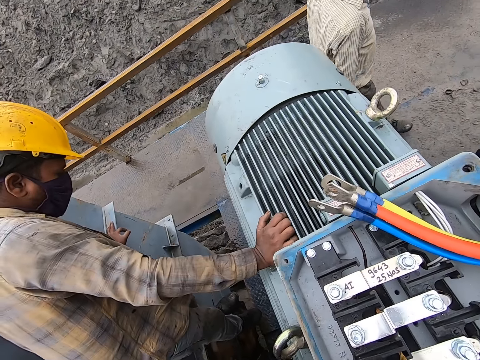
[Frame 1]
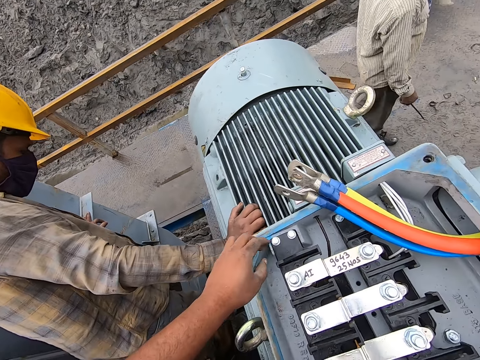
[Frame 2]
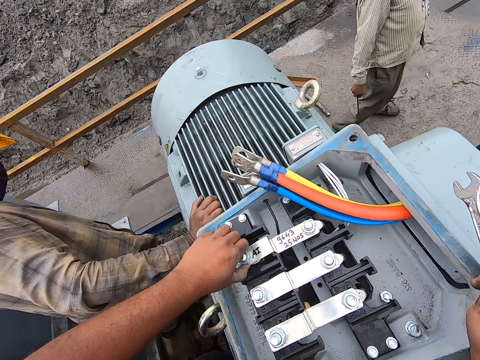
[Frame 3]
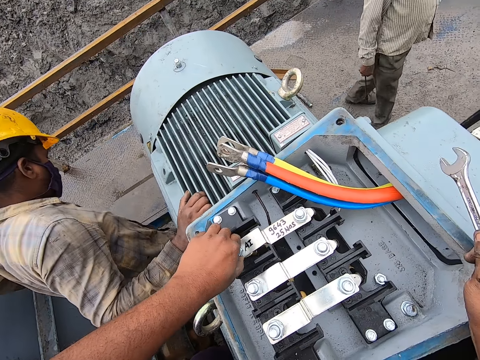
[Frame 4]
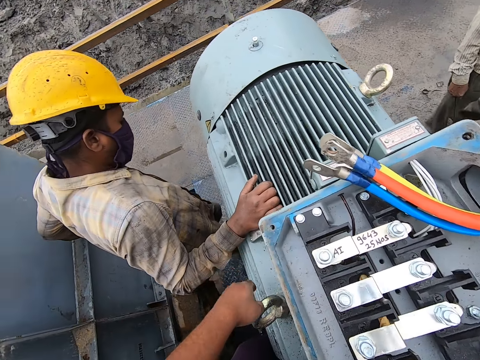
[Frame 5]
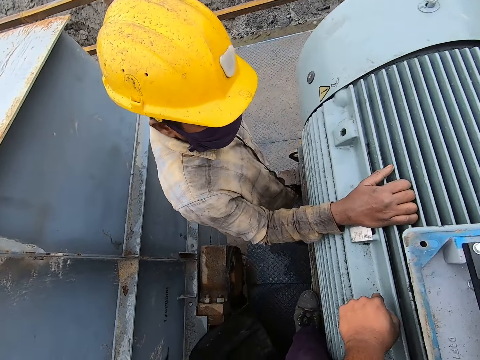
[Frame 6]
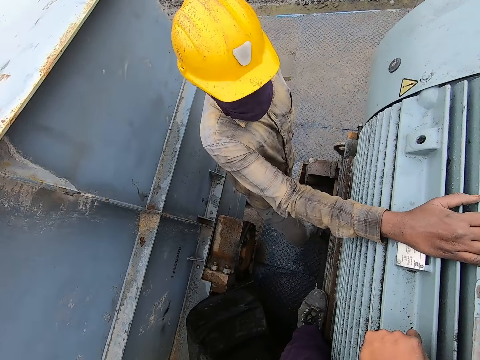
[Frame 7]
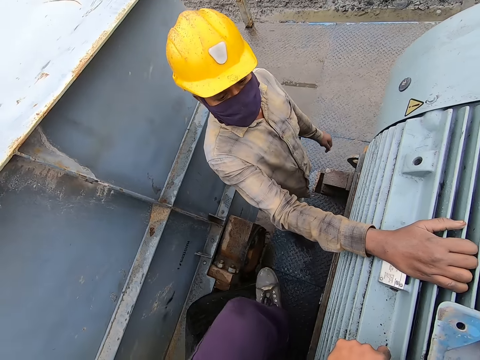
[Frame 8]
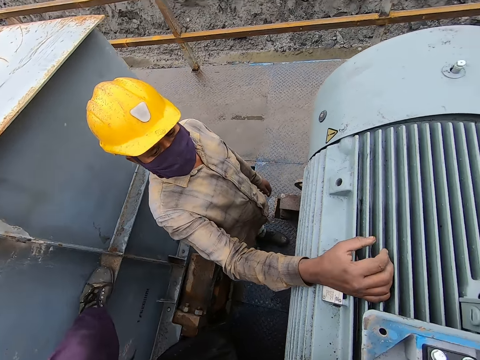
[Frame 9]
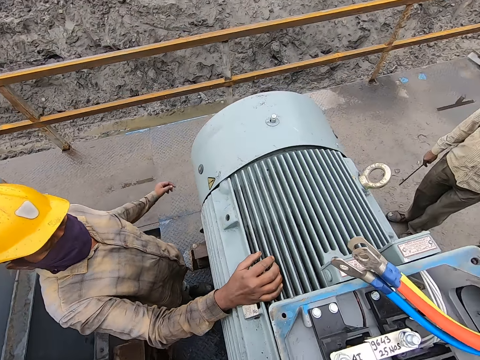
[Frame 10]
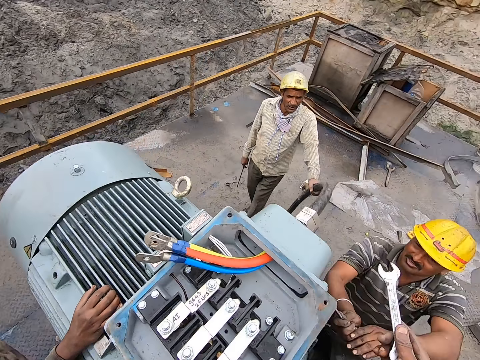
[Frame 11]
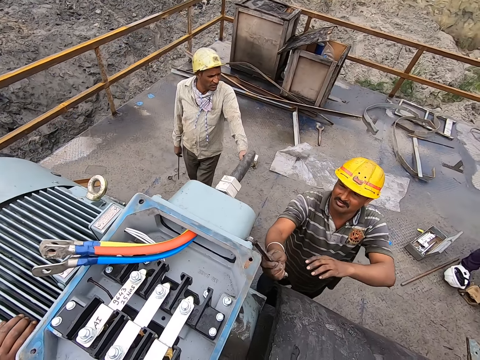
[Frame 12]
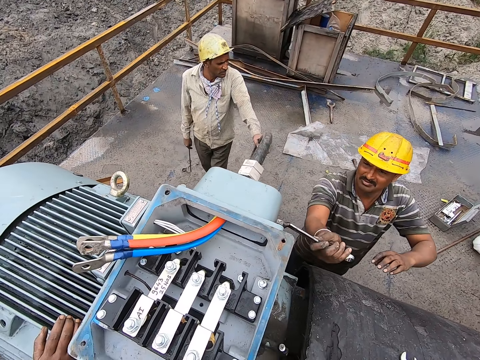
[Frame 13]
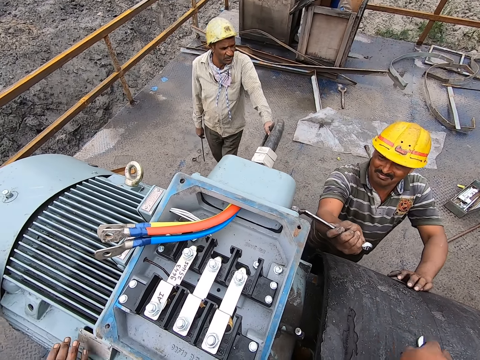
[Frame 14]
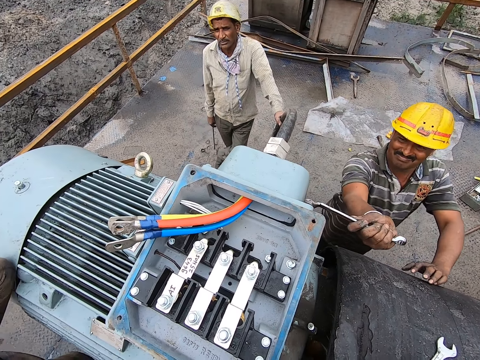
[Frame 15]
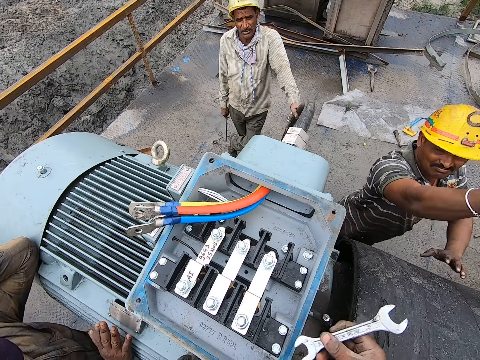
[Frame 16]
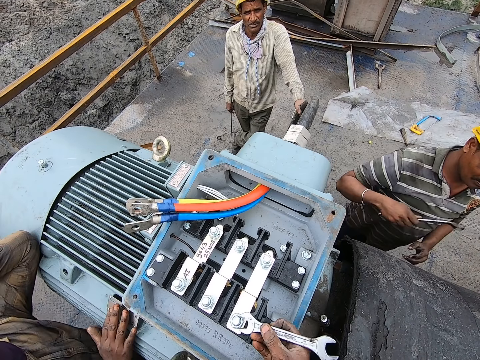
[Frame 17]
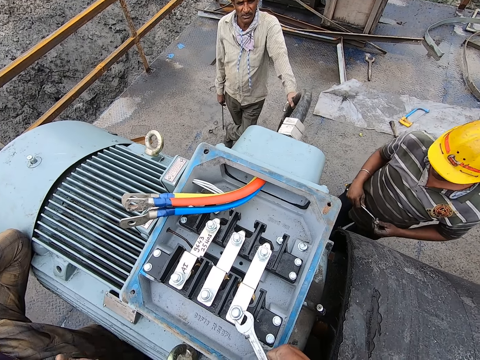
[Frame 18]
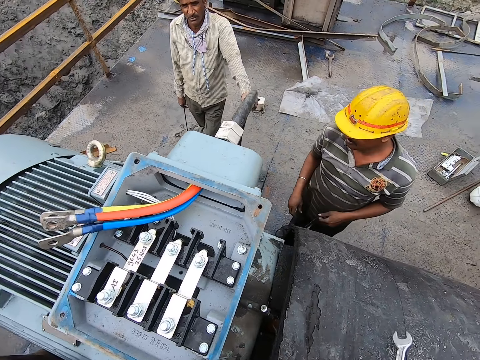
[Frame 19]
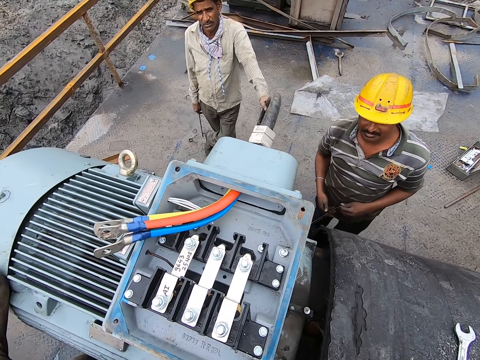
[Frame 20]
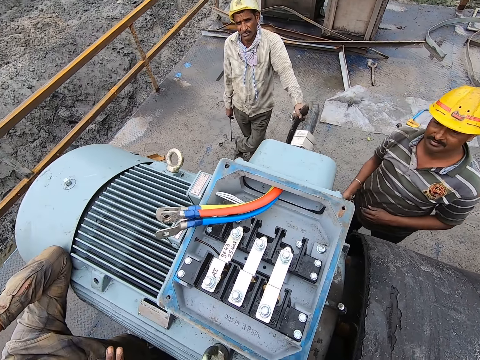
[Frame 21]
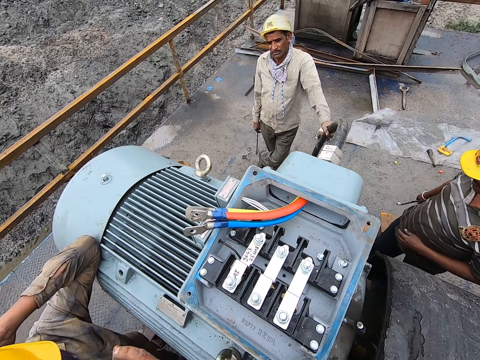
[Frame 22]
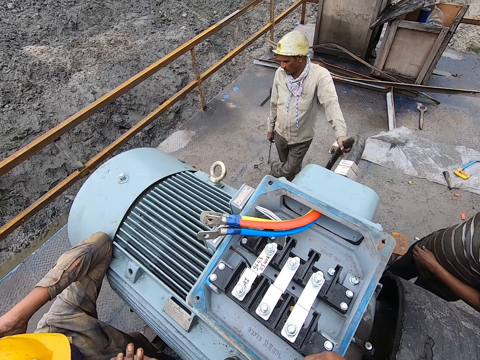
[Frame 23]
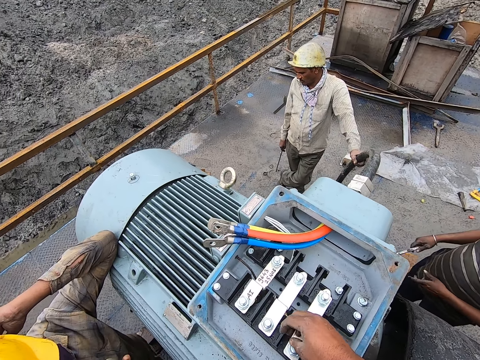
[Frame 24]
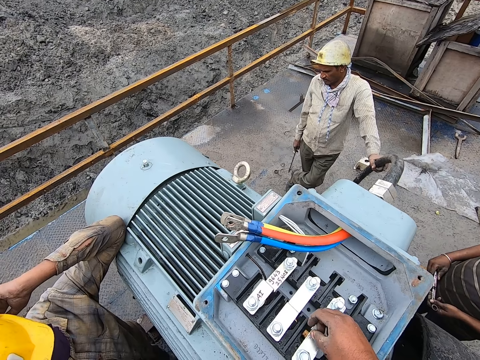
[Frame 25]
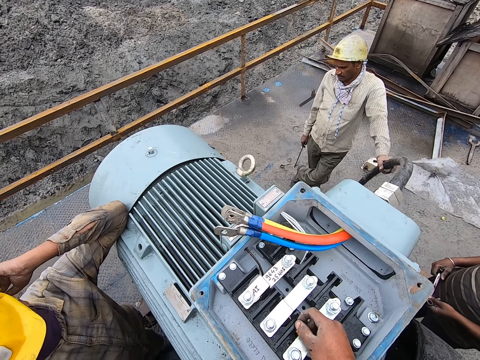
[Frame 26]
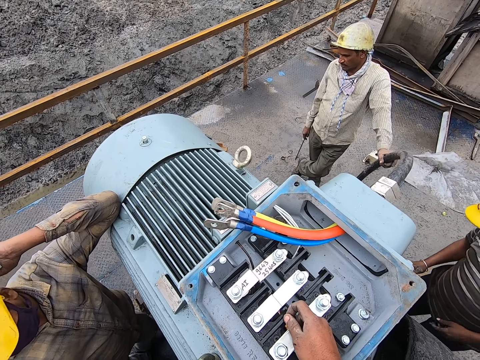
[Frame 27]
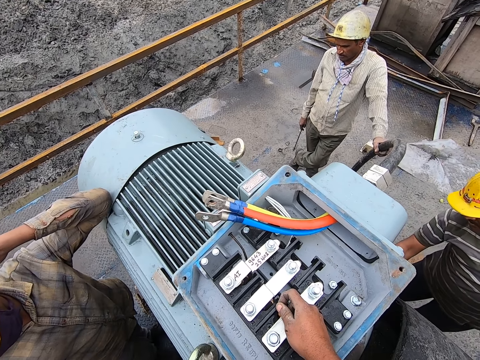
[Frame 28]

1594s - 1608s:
The camera wearer removes the left hand from the machine. A man walks. The camera wearer holds a screw with the left hand. Another man walks around. The camera wearer puts the left foot on the stand and turns around. A third man tightens a screw on the machine. The camera wearer taps someone's hand.

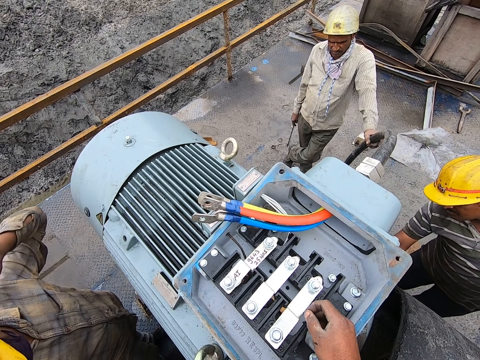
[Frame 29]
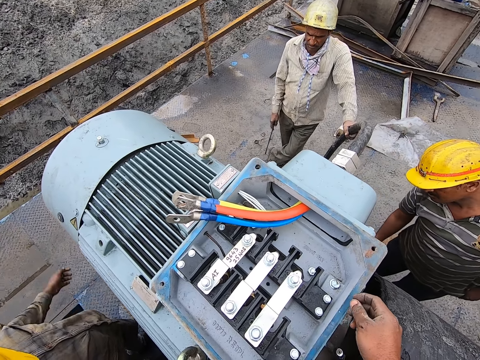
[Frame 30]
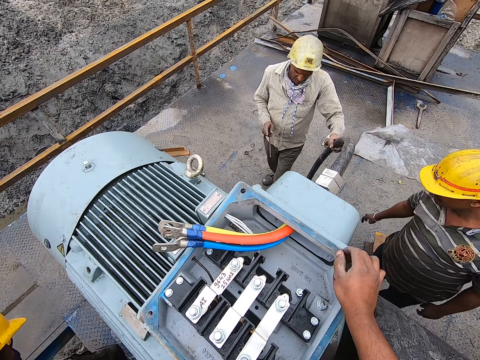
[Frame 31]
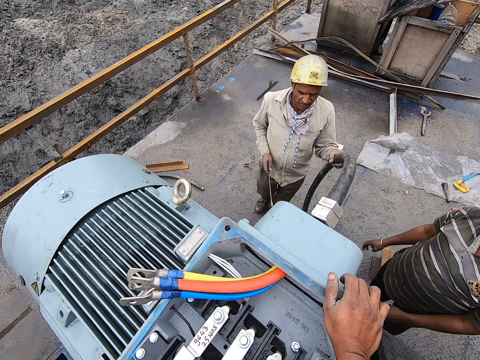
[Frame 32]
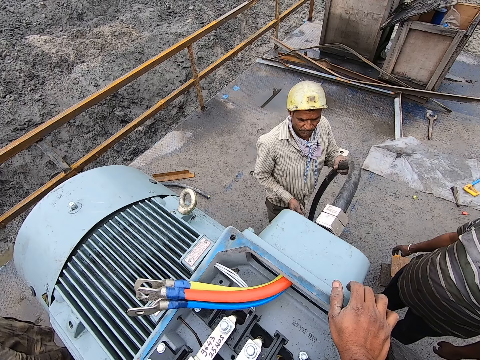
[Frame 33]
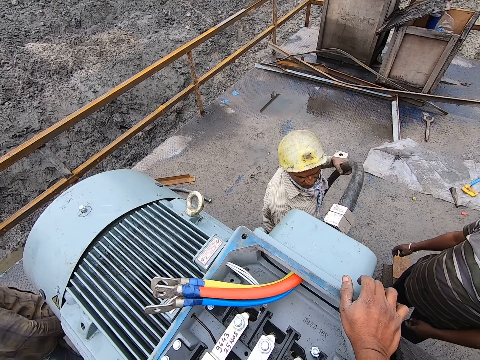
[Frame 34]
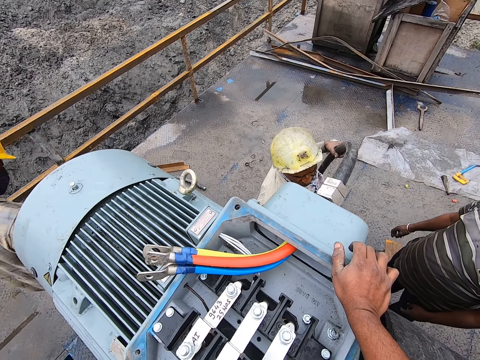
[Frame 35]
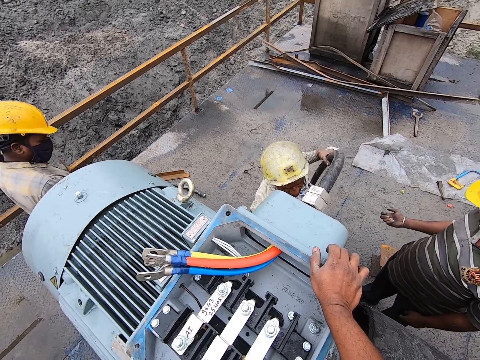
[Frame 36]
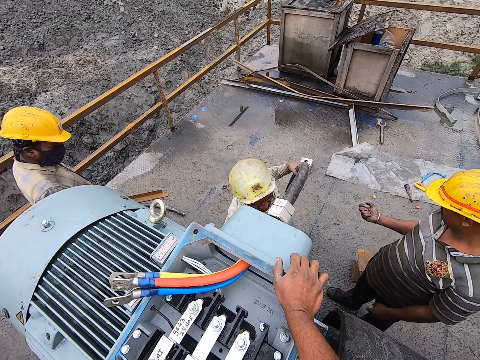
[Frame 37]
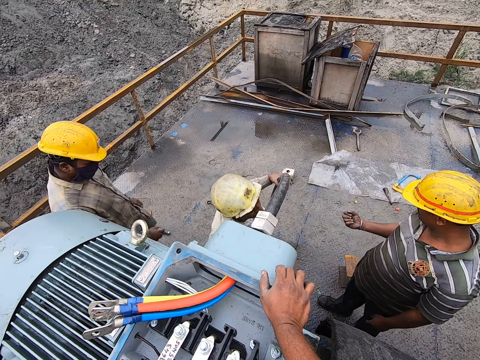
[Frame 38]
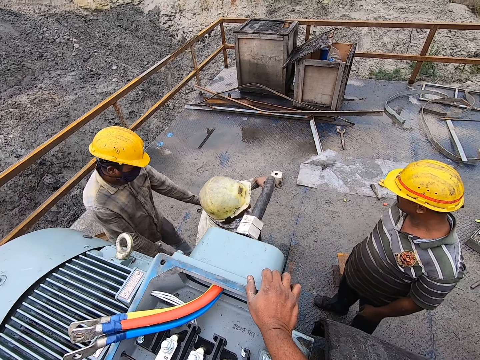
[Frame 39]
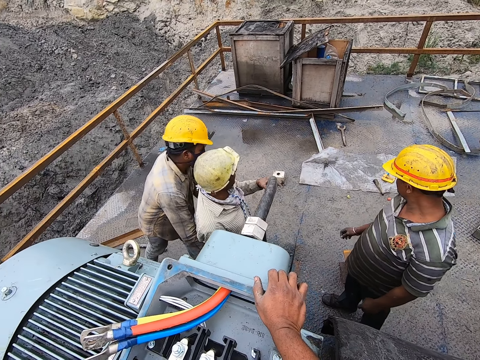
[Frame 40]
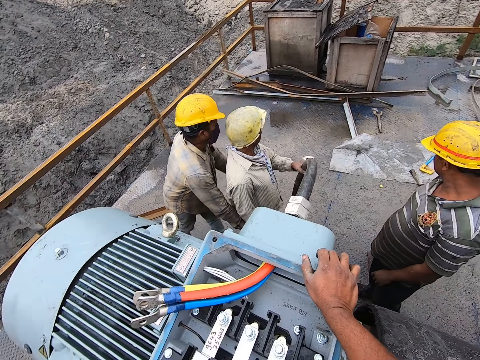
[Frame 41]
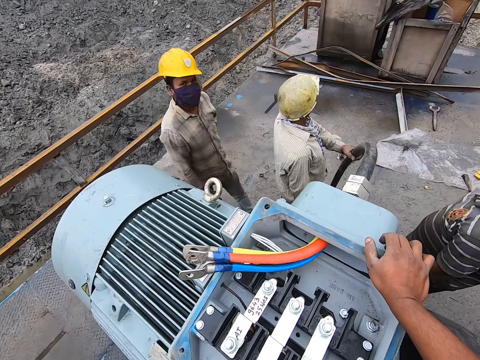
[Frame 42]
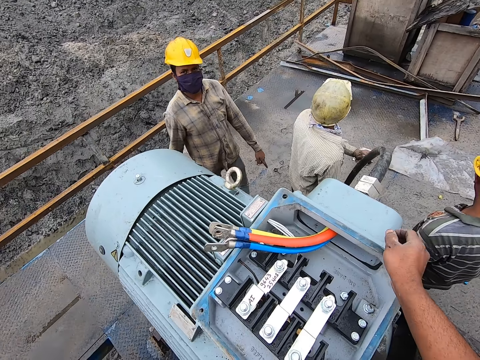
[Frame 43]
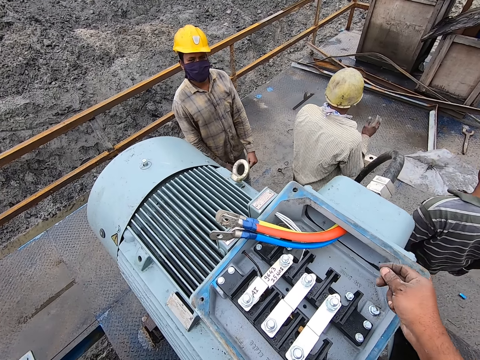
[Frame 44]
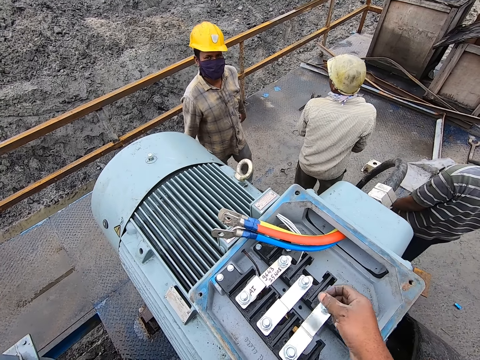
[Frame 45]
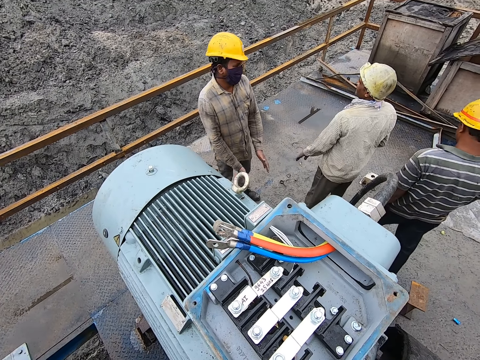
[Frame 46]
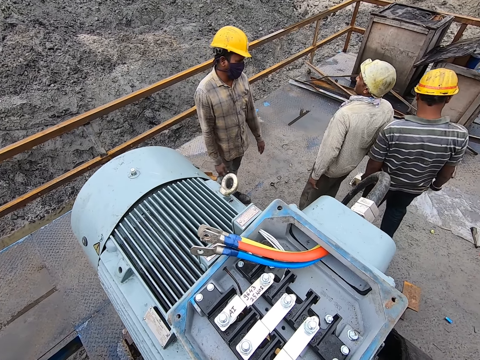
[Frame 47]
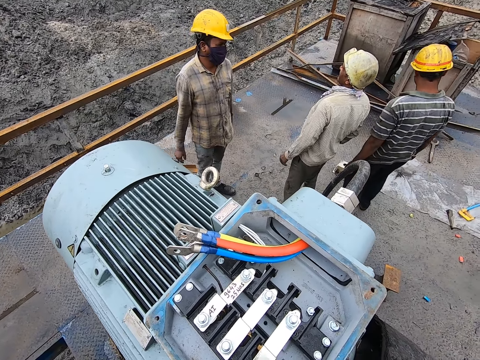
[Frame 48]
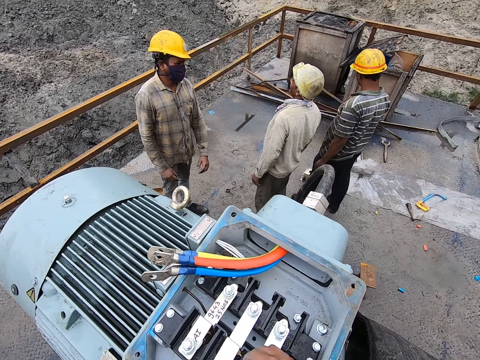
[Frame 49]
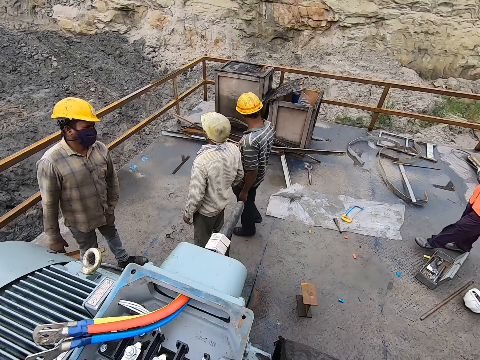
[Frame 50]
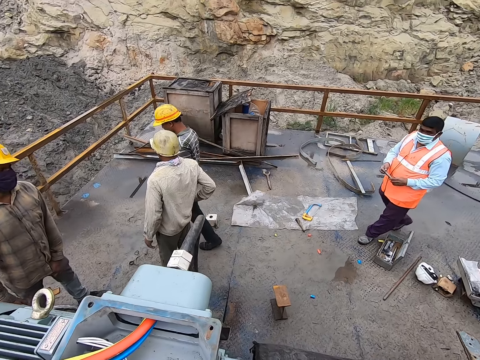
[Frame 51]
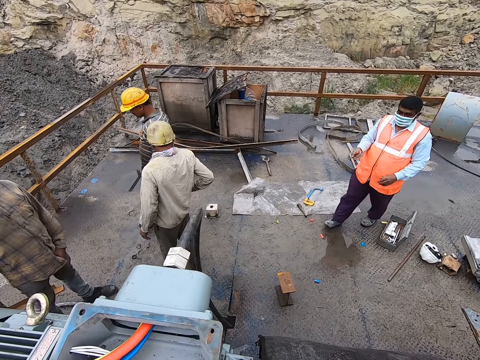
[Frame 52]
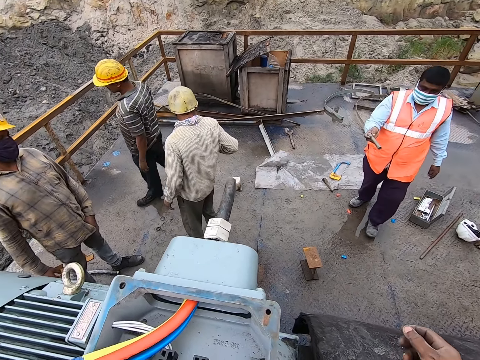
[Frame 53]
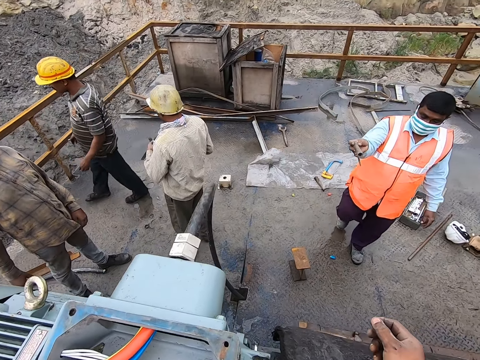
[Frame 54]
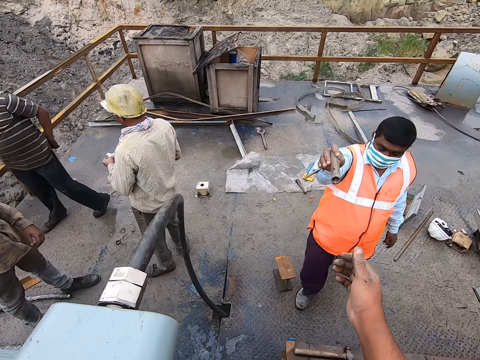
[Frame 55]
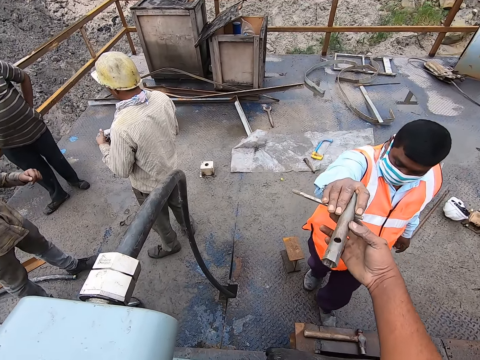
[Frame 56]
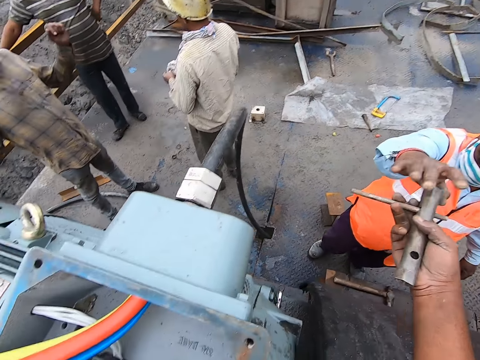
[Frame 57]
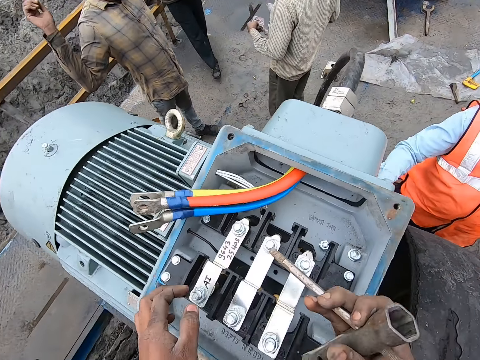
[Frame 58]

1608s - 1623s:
The camera wearer stands beside the machine. They interact with a man. They remove the right hand from the machine and turn around. They take a hex socket from another man.
